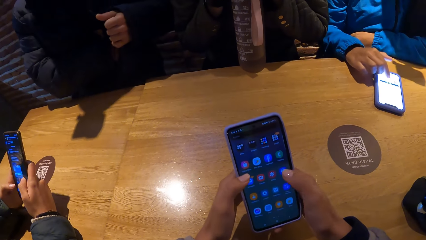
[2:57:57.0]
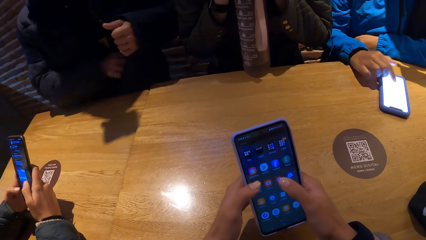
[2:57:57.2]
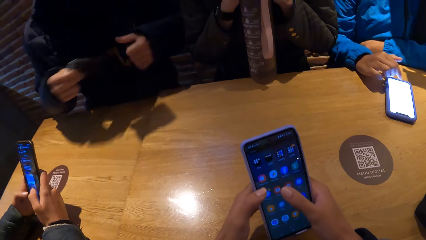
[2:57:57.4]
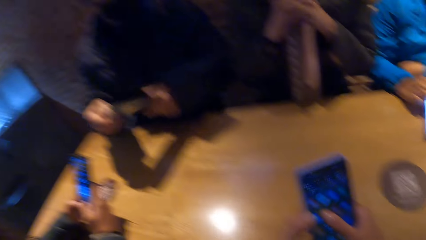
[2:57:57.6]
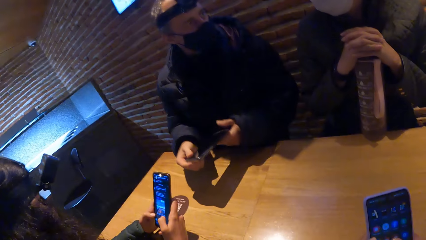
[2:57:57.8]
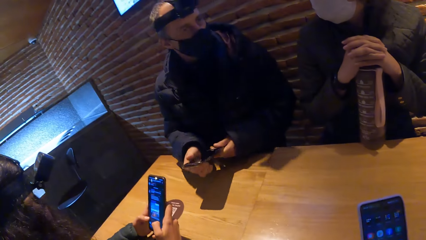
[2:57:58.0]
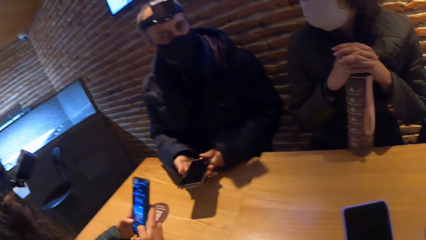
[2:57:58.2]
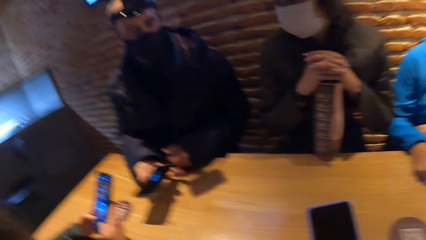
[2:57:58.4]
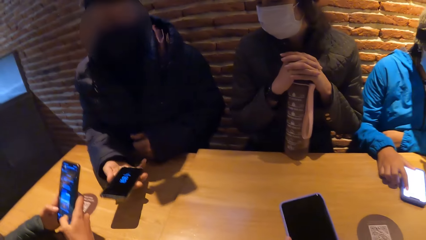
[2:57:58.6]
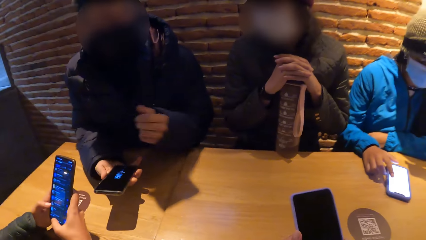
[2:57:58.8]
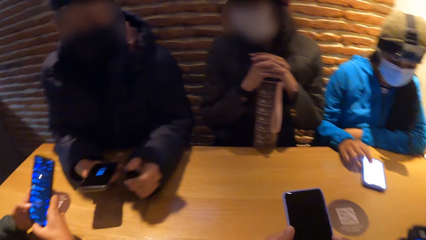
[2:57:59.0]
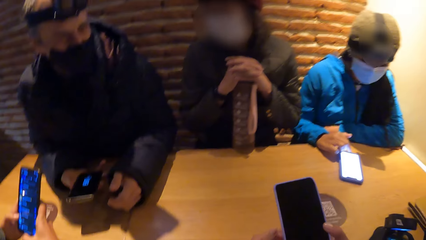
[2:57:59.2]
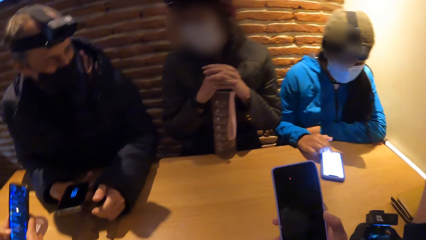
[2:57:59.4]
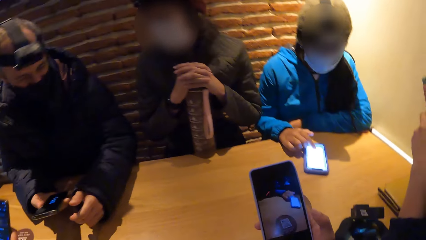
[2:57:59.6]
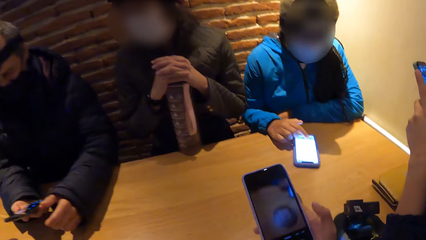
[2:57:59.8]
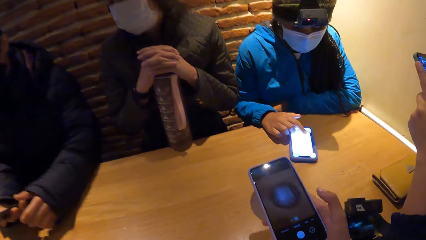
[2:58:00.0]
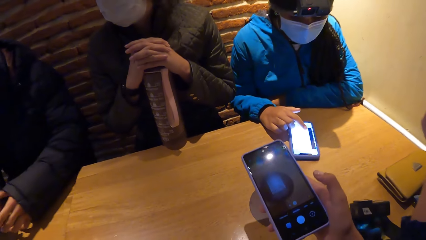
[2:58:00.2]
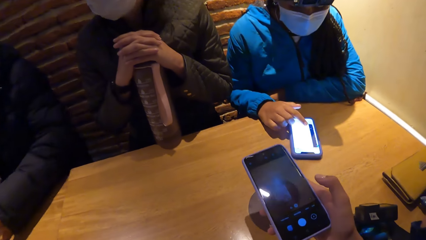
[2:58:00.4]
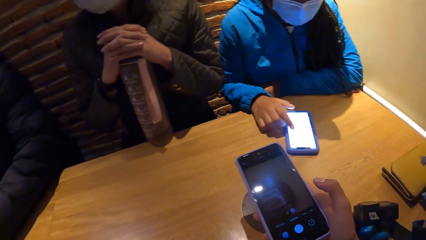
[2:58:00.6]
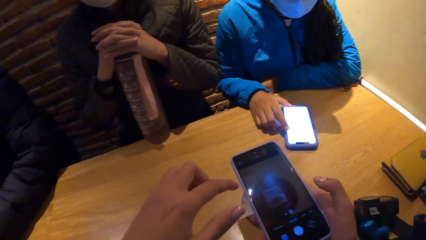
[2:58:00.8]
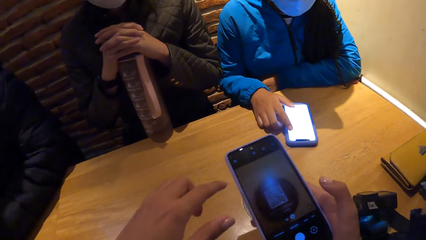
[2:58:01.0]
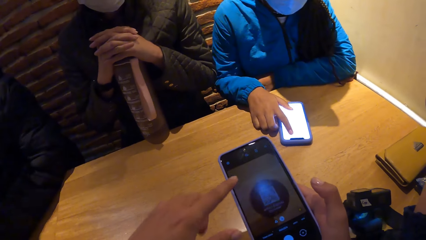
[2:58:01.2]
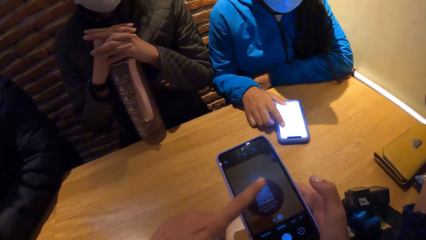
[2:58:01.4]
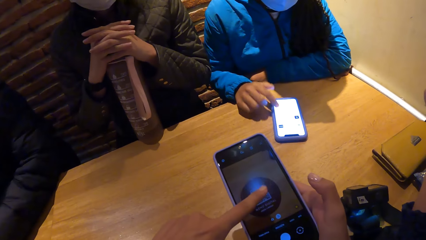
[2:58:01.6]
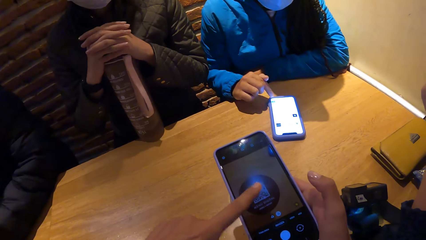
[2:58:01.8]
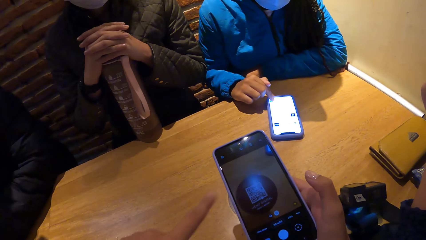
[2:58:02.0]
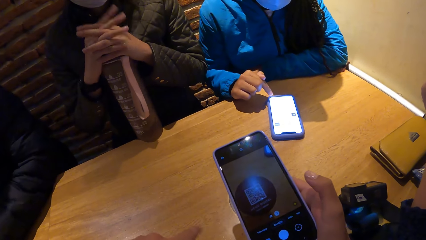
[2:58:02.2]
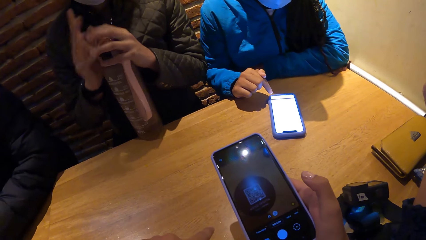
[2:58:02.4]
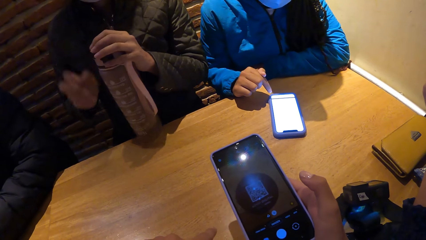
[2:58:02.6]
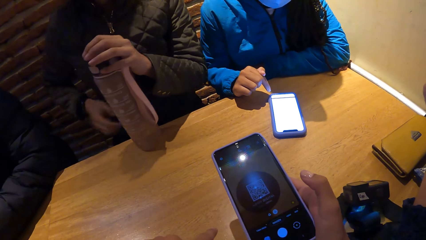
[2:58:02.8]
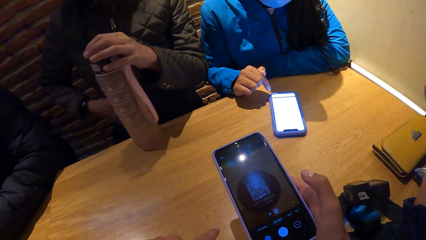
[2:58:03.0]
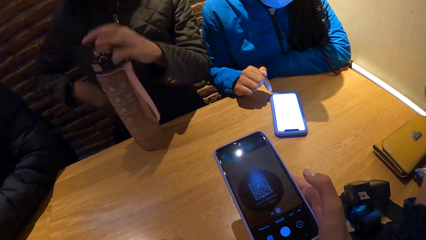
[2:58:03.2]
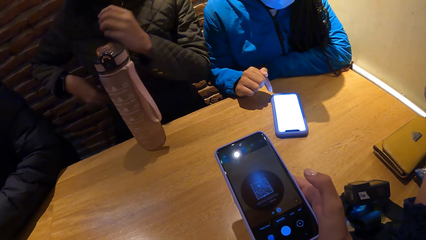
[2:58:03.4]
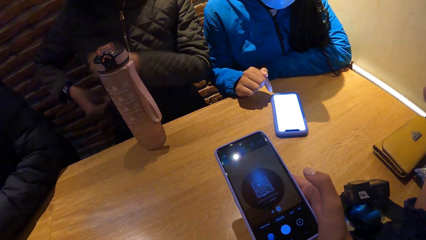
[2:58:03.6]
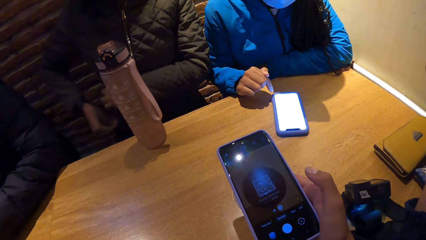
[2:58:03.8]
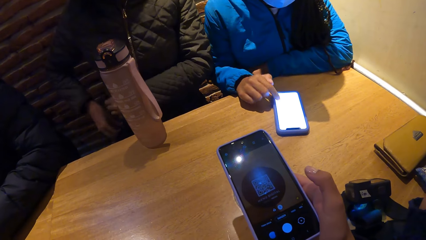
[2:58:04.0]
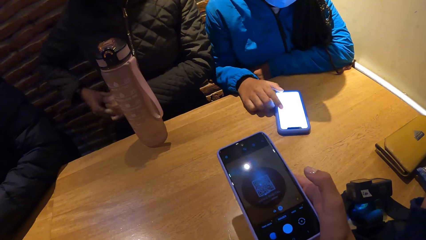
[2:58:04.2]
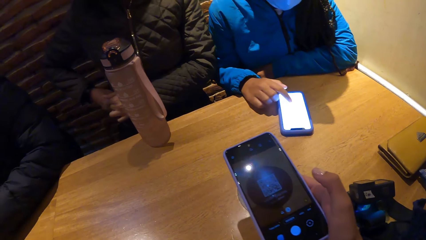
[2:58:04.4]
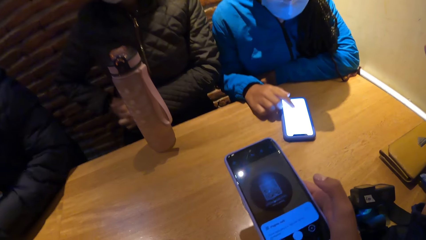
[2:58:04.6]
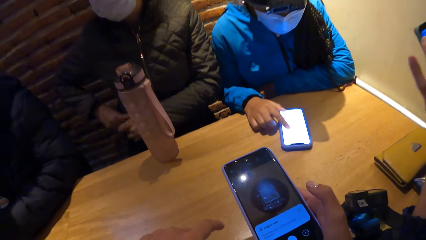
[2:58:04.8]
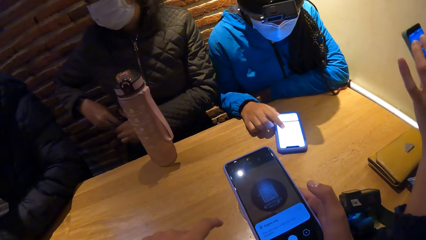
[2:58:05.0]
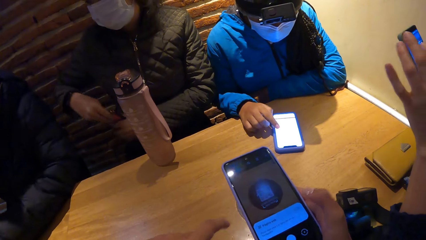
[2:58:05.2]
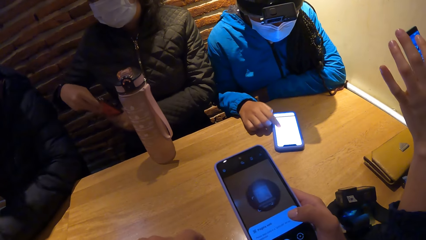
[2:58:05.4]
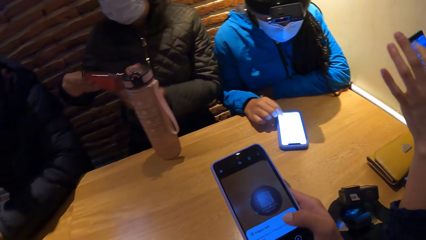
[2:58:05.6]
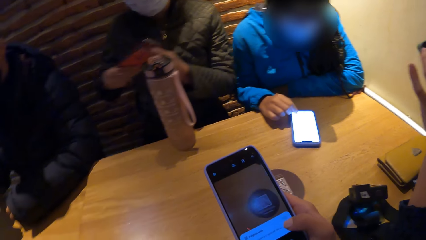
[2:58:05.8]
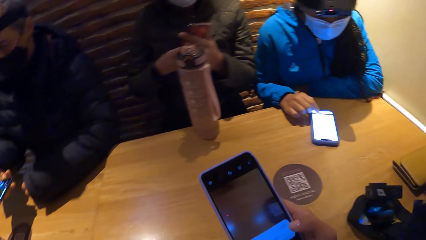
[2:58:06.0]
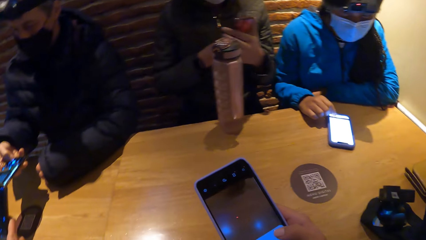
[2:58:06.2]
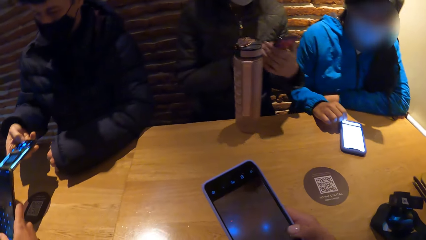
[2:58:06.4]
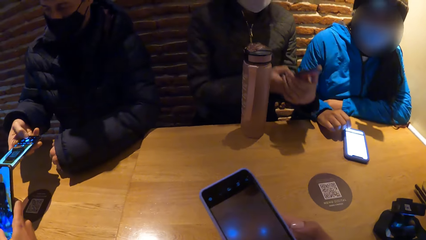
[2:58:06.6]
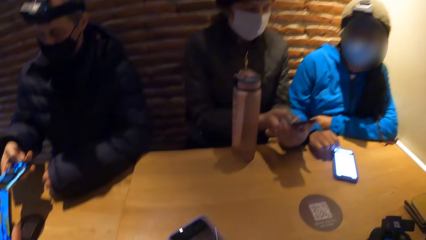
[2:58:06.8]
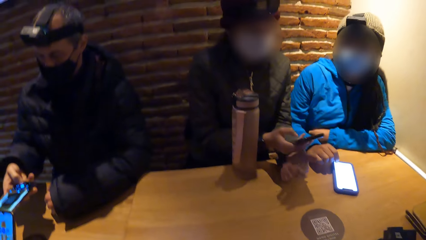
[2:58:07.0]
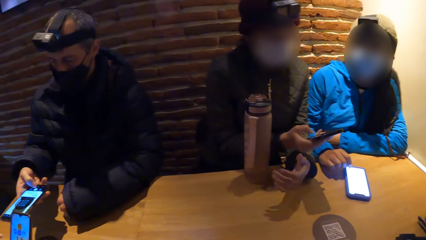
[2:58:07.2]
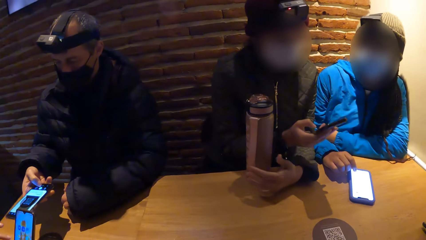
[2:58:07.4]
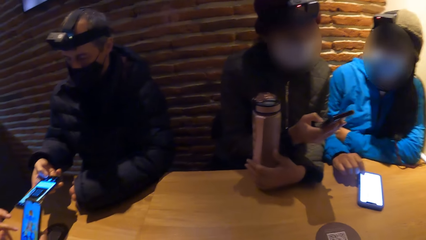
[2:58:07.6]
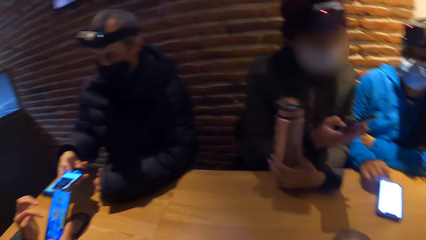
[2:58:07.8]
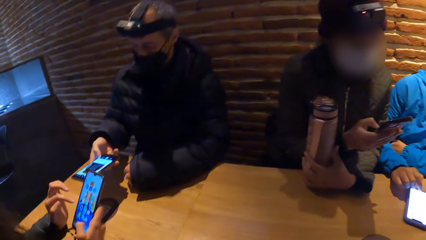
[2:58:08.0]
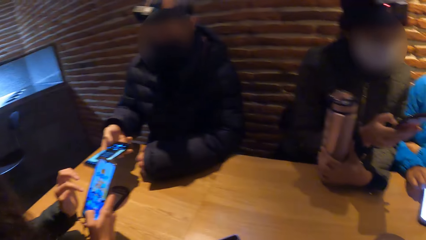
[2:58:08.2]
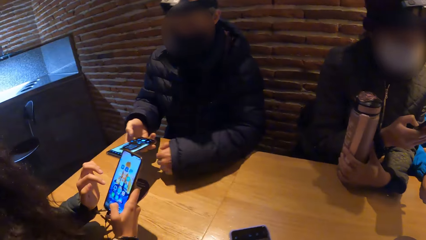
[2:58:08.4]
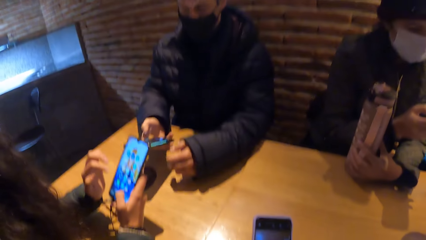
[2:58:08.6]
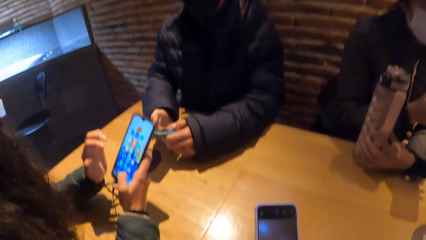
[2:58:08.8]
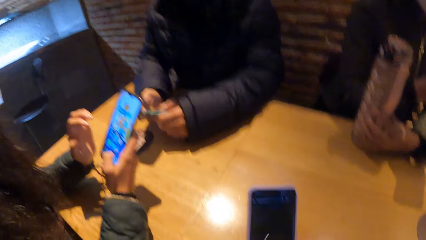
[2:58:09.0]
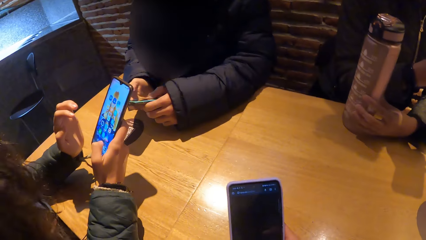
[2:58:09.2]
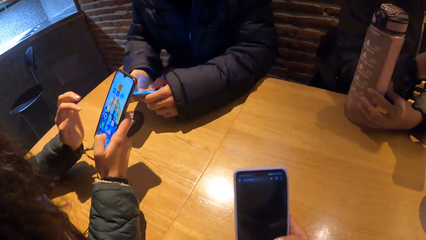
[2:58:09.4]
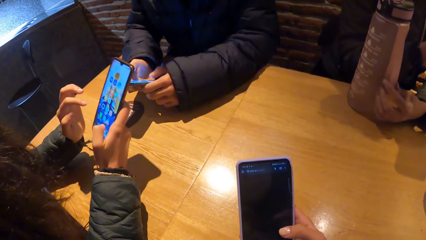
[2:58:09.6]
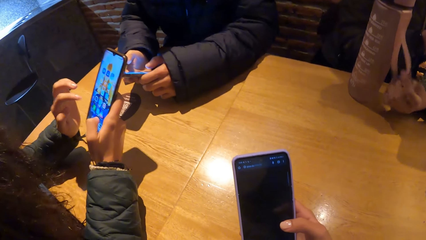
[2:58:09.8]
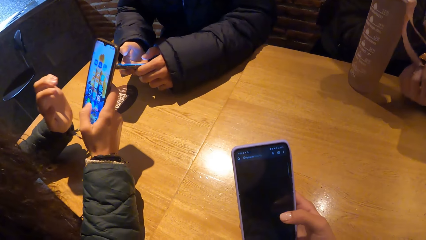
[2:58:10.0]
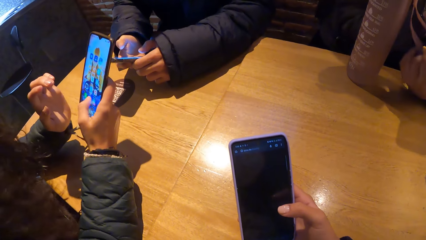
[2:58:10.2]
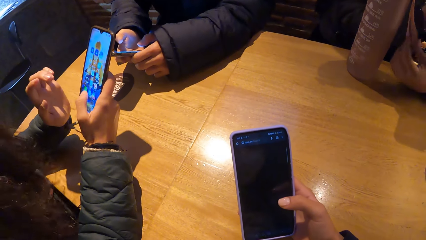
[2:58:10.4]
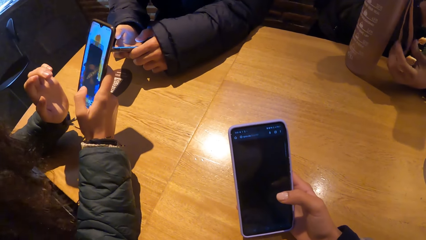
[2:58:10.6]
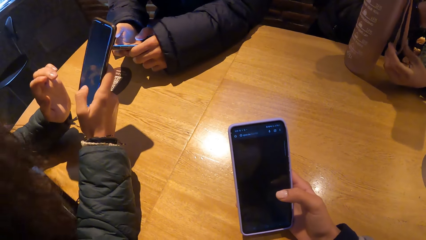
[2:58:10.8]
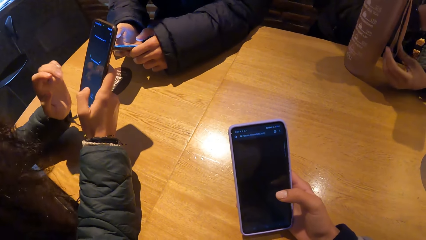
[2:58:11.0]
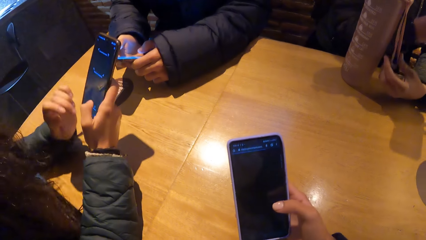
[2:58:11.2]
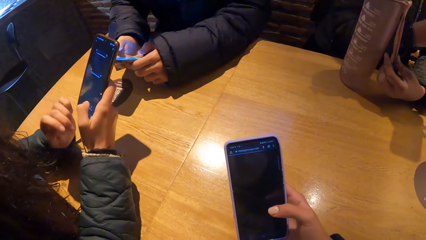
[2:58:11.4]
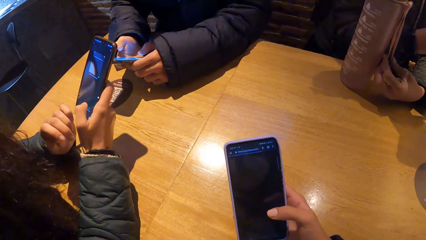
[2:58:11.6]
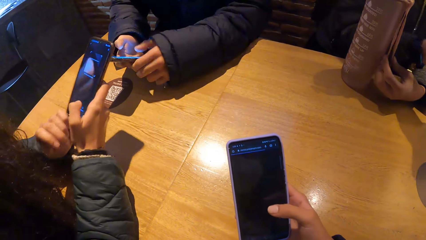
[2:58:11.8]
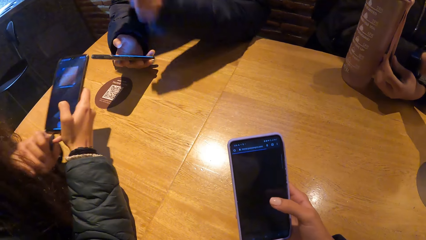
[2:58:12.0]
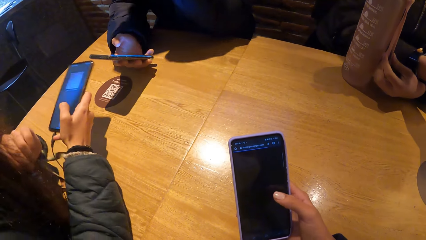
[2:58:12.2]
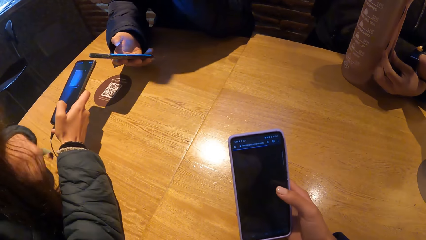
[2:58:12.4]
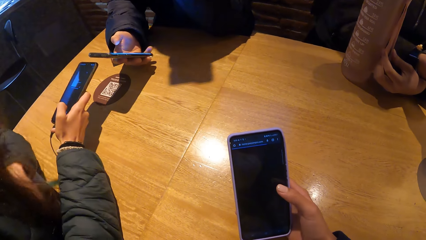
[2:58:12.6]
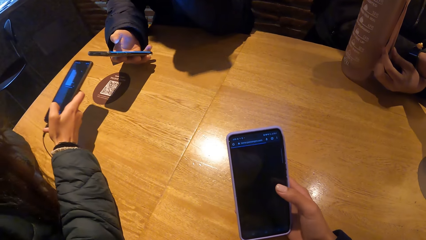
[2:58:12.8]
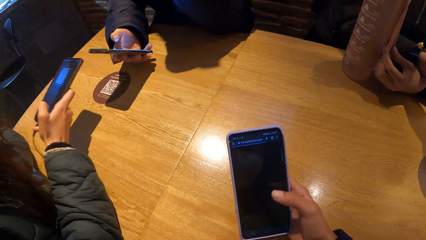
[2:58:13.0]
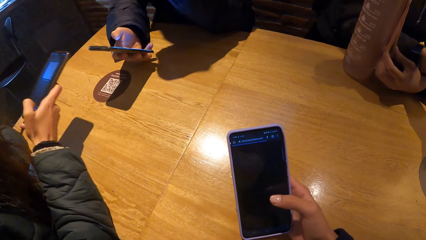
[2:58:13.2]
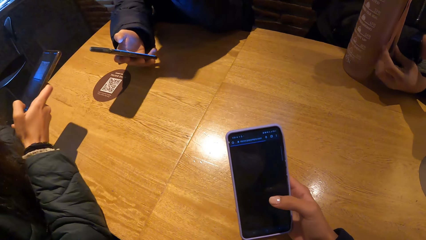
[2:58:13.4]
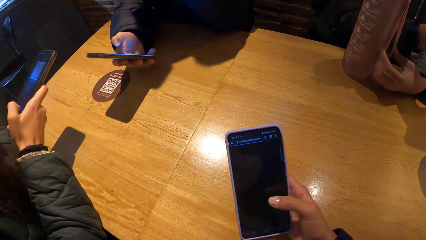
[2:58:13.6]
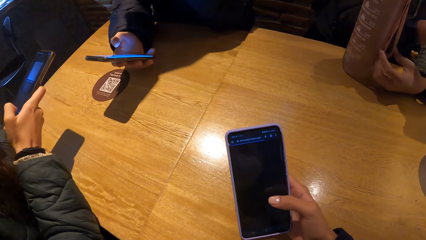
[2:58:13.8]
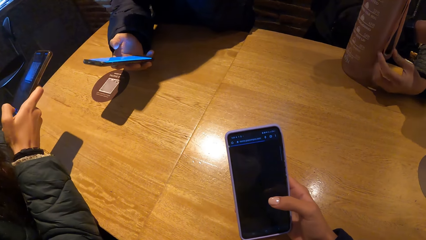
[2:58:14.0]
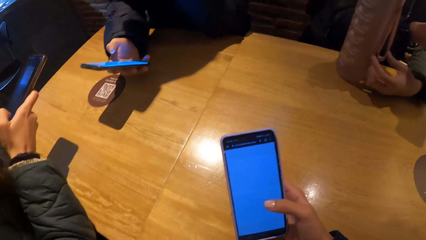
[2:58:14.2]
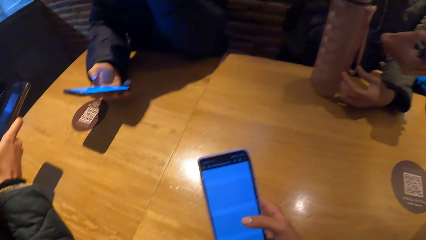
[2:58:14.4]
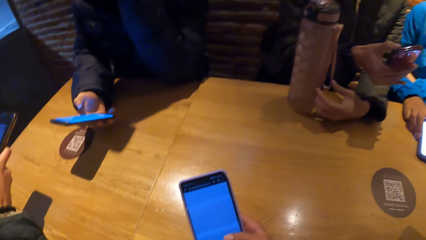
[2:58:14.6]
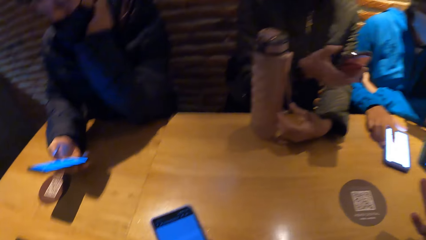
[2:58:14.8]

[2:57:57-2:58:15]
A man brings out a phone from his jacket with his right hand. He holds the phone with both hands. A woman brings out a phone from her pocket with her right hand. She holds the phone with both hands. She removes her left hand from the phone. She touches the water bottle with her left hand. She dials the phone. Another woman presses the phone with her right hand.
